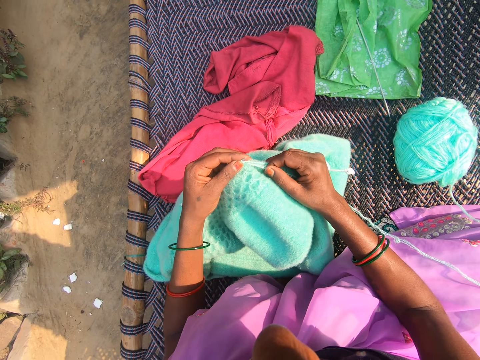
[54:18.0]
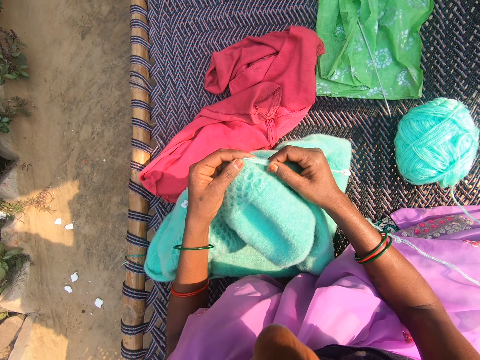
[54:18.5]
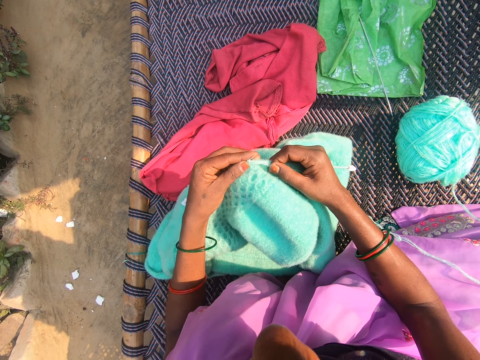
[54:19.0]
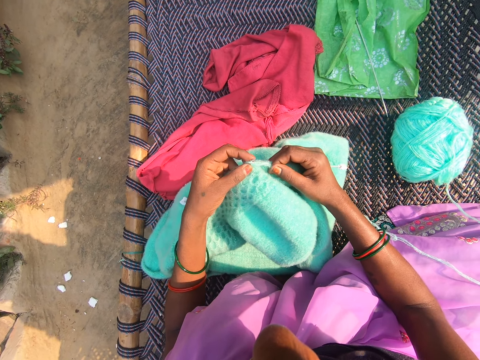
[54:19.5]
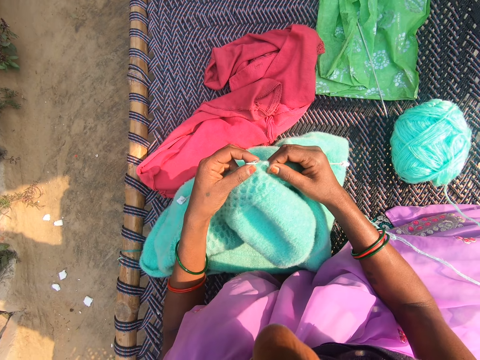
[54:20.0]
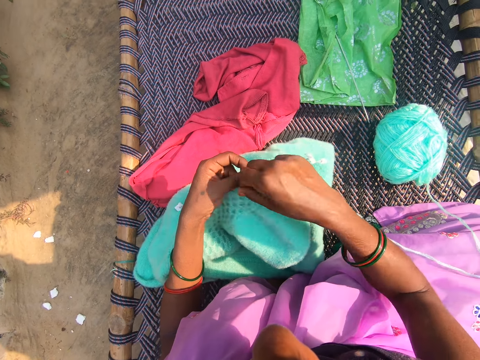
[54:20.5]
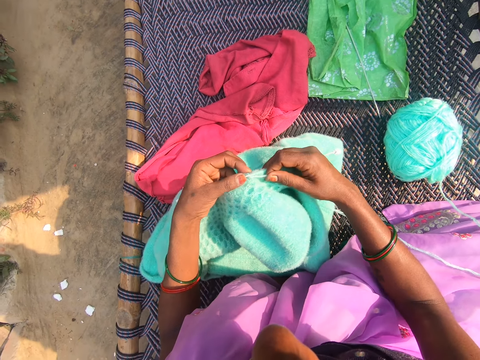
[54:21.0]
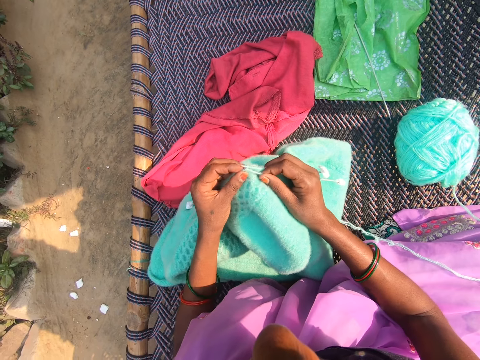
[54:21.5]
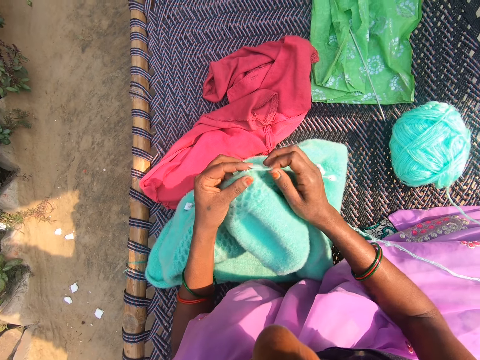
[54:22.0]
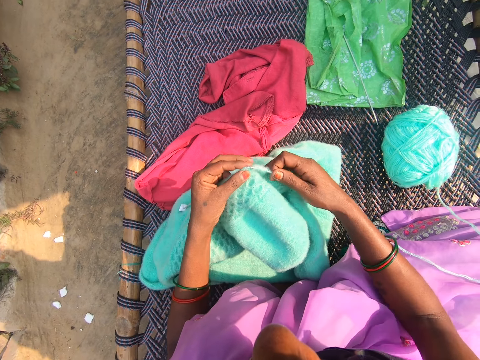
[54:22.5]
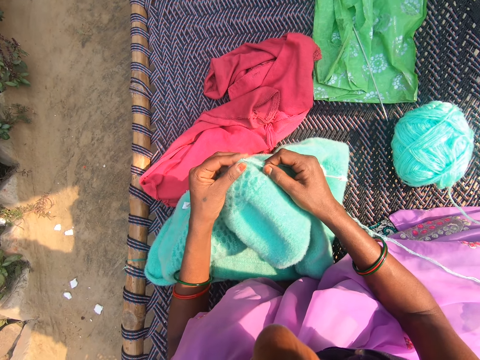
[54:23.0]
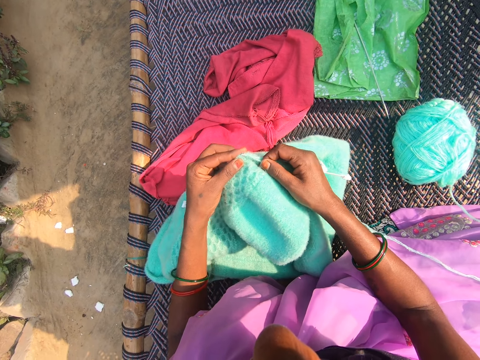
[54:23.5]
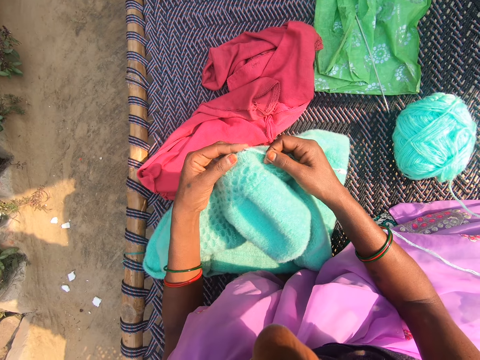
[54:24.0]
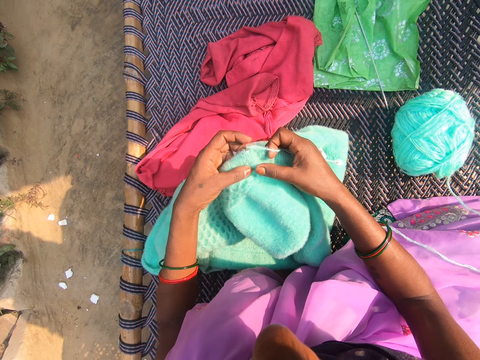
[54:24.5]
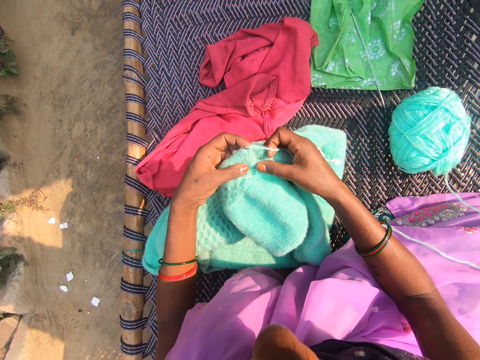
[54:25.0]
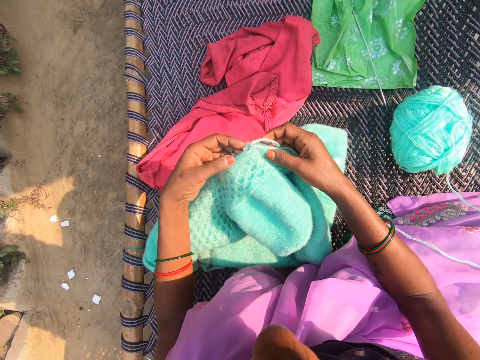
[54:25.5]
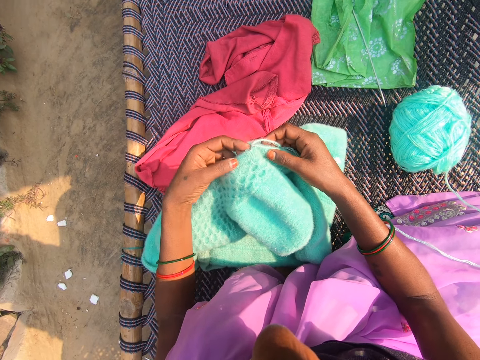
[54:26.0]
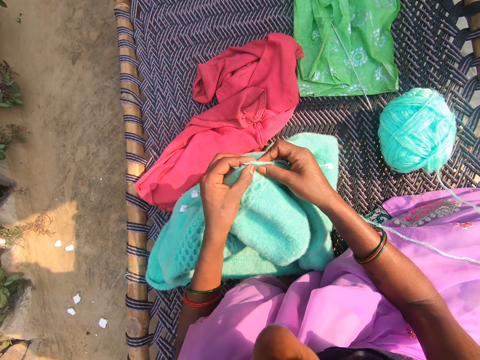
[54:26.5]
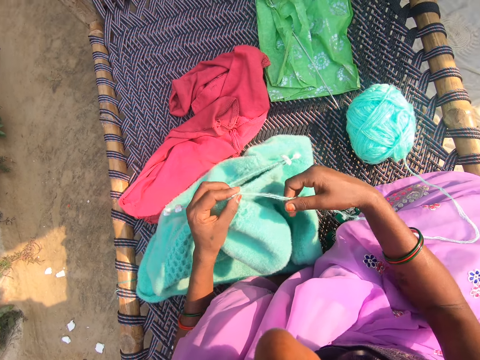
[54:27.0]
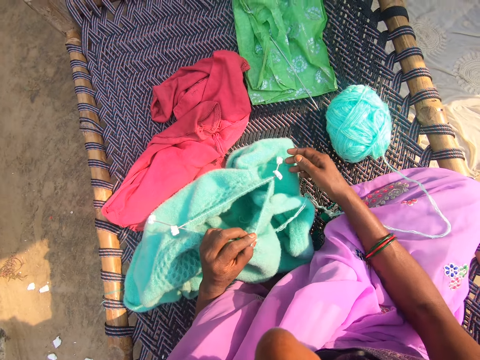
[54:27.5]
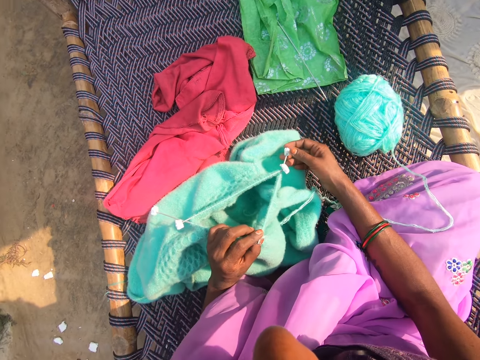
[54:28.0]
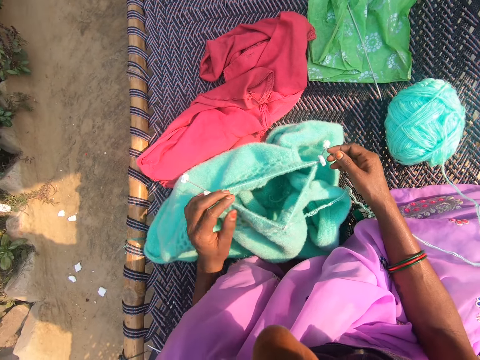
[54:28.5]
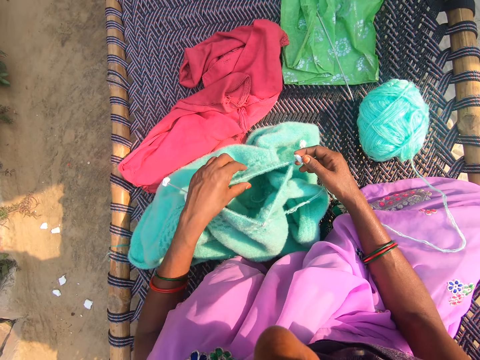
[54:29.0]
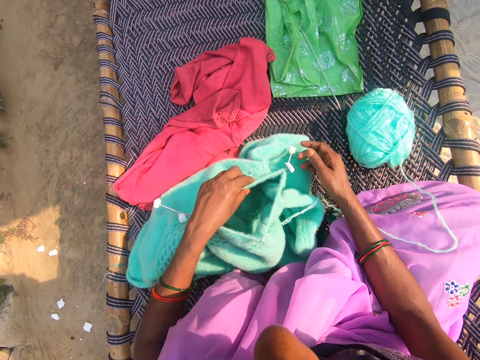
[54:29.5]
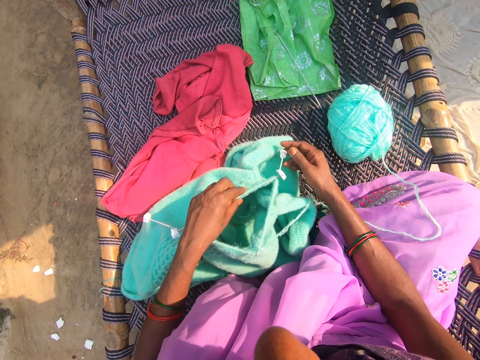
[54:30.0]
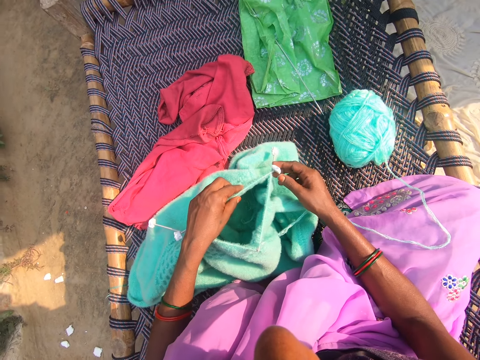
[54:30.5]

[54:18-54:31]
The camera wearer converses. She adjusts the piece of package cushioning on the knitting pin with her right hand.

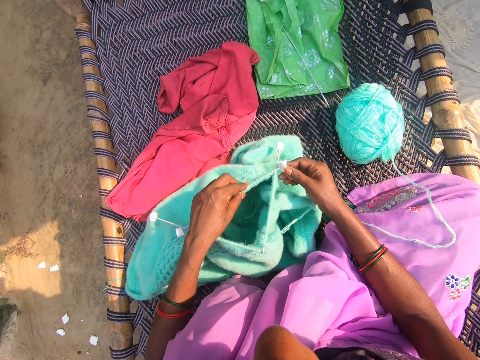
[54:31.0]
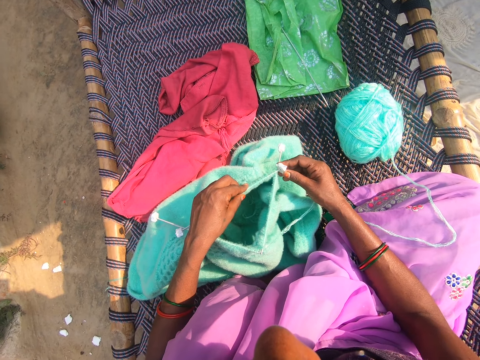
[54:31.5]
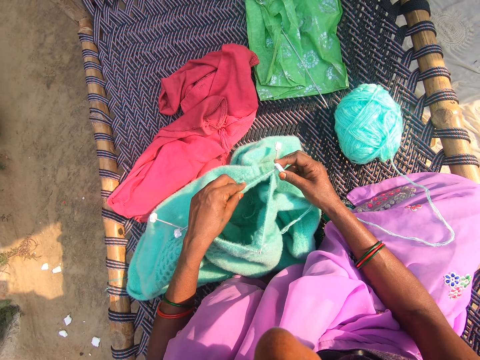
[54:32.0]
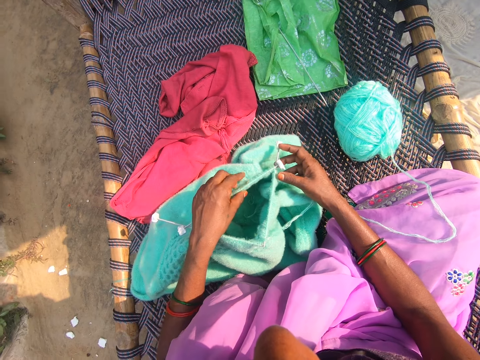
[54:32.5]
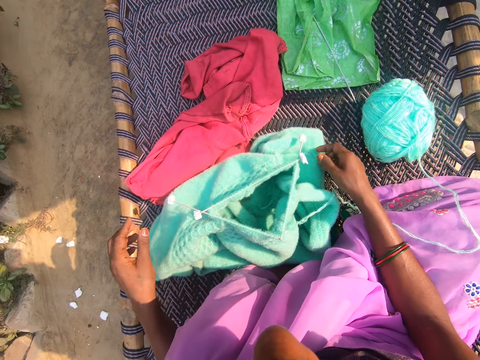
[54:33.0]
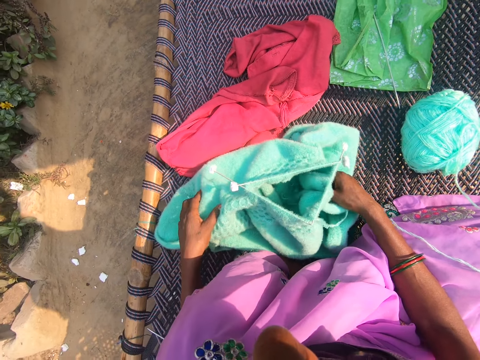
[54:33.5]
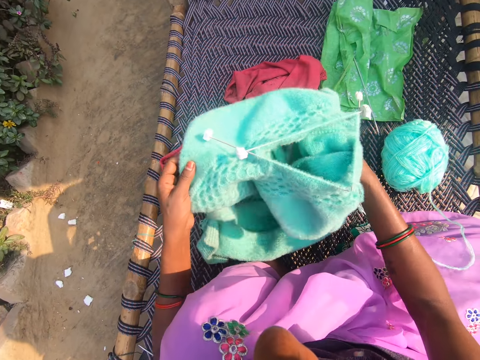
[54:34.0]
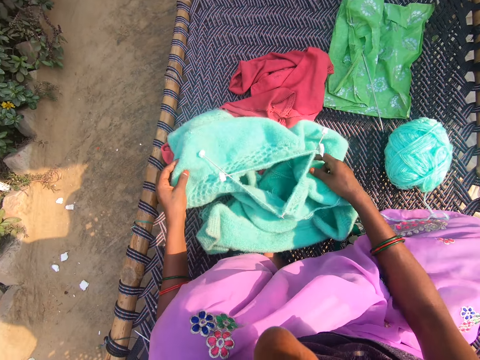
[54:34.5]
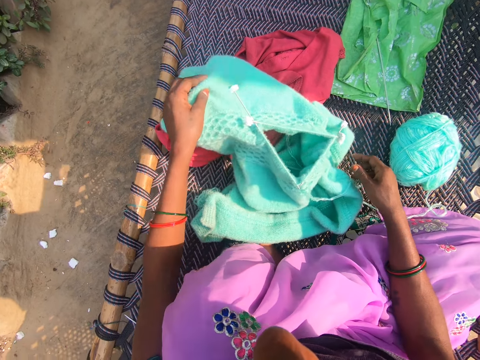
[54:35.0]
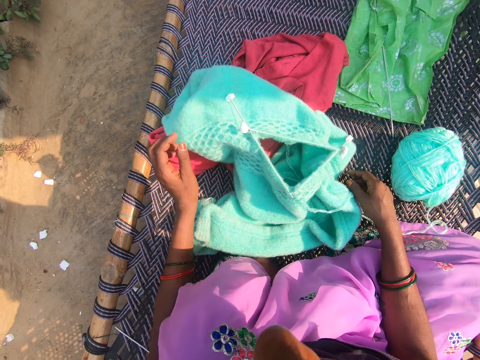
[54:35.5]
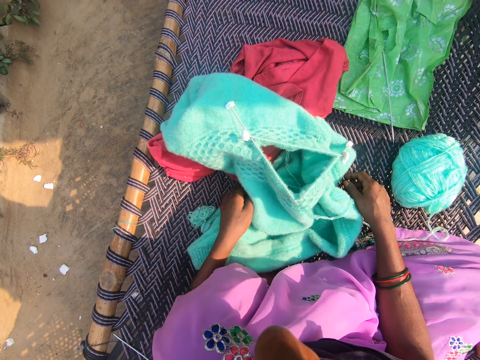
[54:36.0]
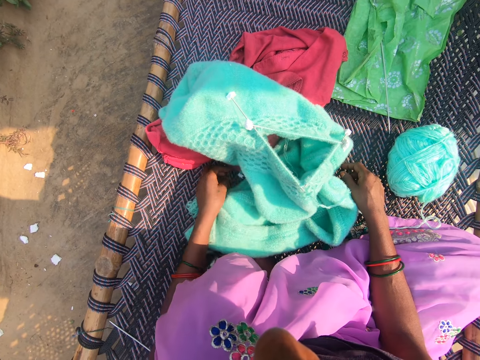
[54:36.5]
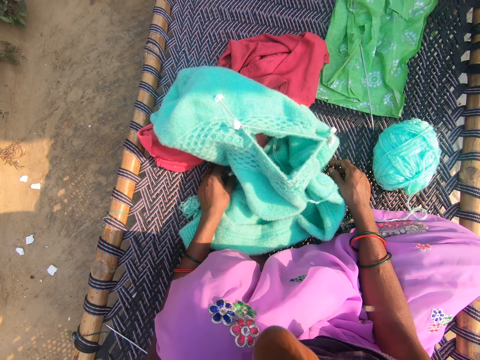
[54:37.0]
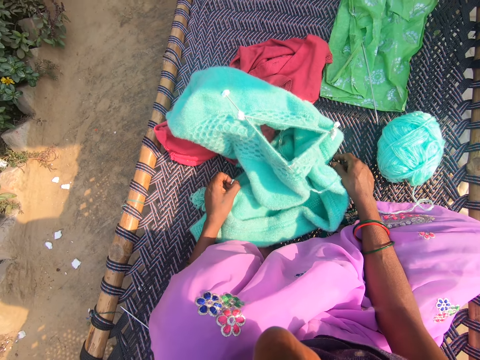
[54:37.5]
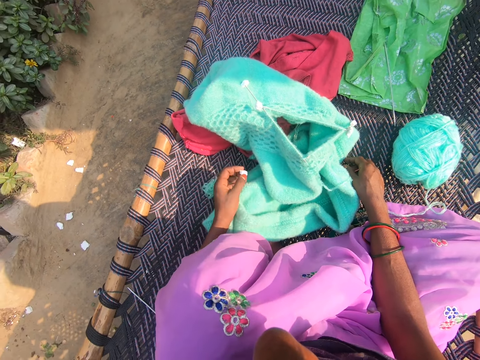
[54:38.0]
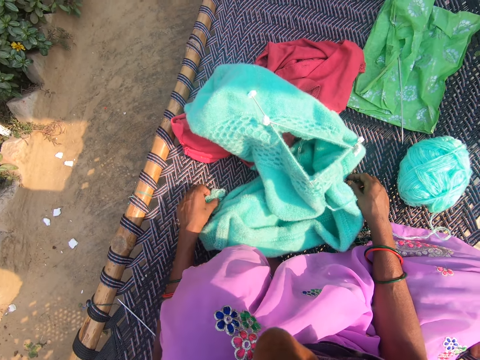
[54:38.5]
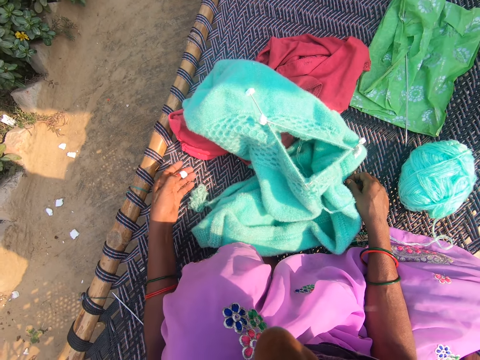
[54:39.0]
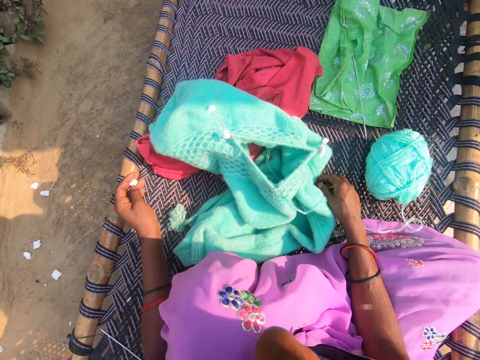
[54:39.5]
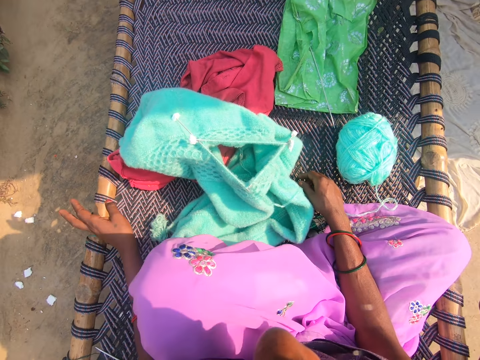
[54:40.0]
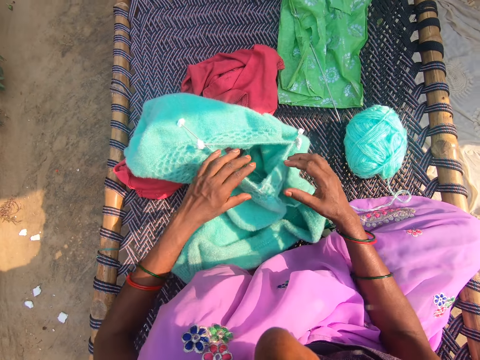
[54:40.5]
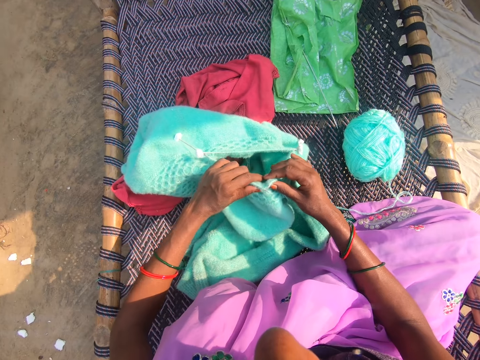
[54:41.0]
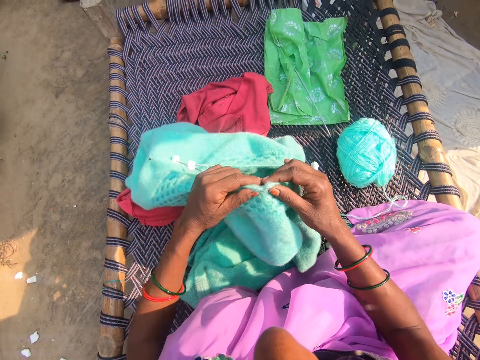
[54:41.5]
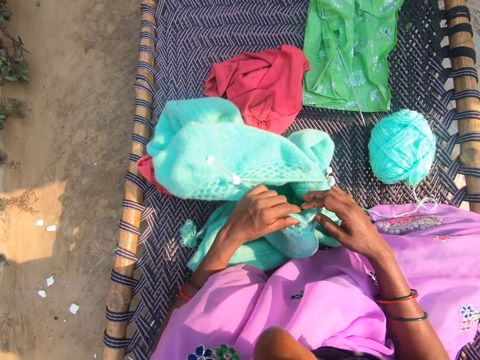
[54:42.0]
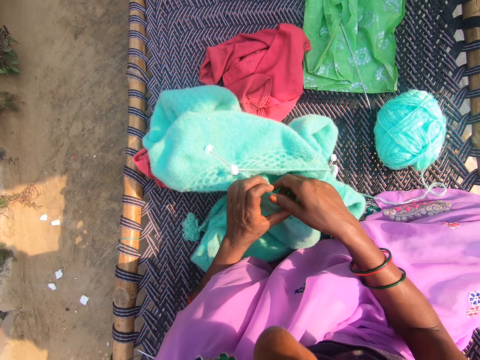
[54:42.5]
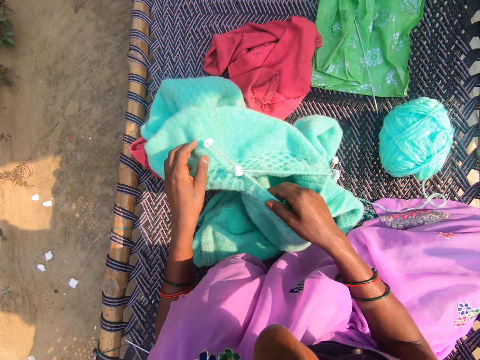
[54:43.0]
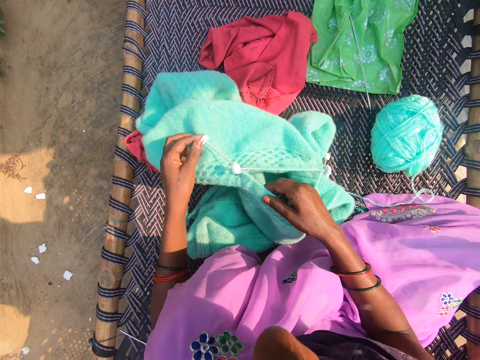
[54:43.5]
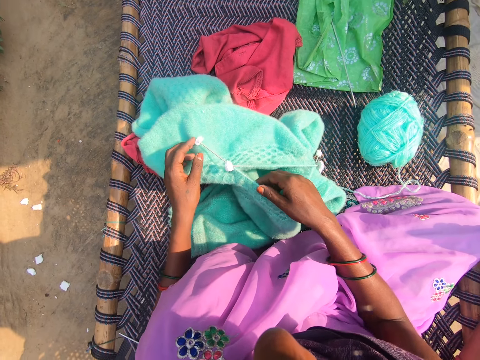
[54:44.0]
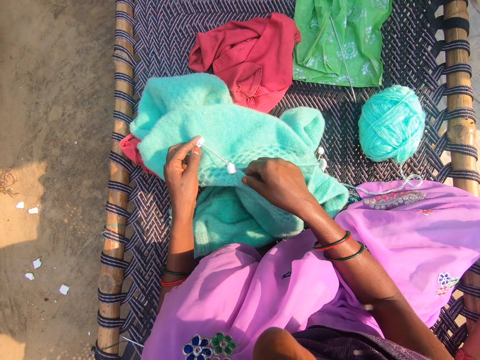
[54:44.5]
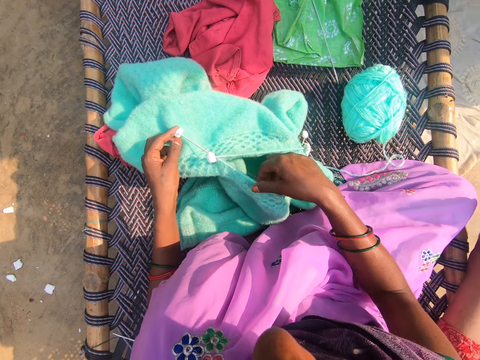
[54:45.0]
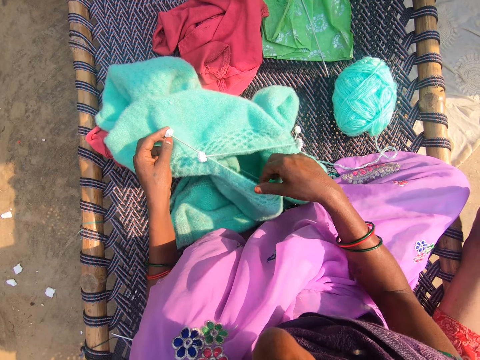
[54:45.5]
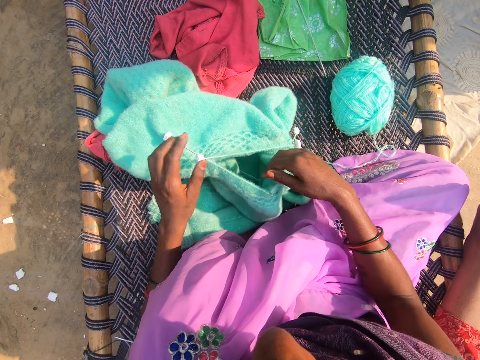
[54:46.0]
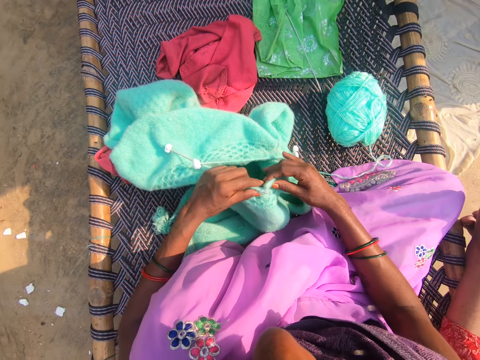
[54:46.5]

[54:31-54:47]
The camera wearer adjusts a needle gauge. She adjusts the fabric with her hands. She picks up the third piece of package cushioning or needle gauge beside the fabric with her left hand. She throws away the third piece of package cushioning in her left hand on the ground. She adjusts the fabric with her hands. She moves the needle gauge. She aligns the thread stitches.
